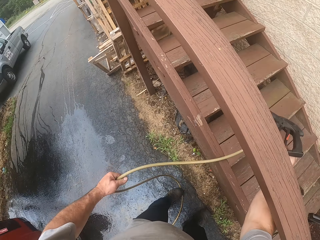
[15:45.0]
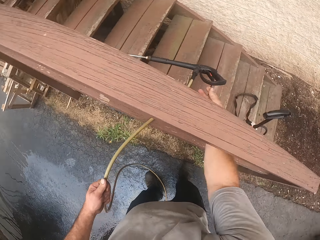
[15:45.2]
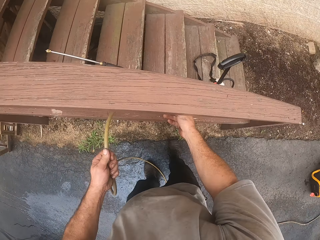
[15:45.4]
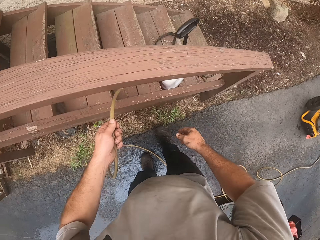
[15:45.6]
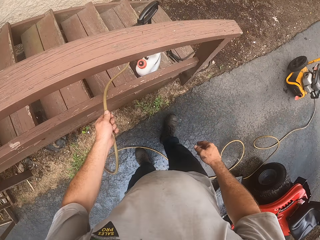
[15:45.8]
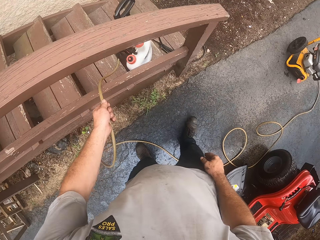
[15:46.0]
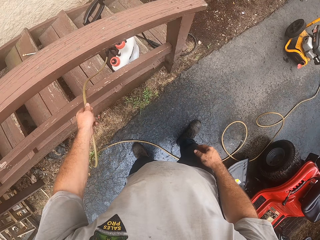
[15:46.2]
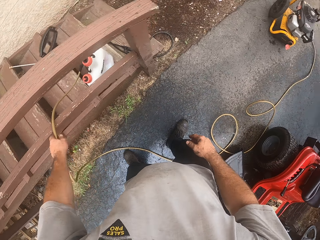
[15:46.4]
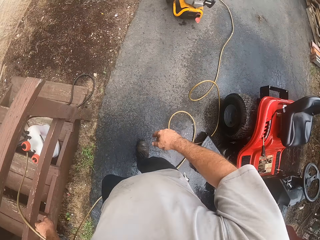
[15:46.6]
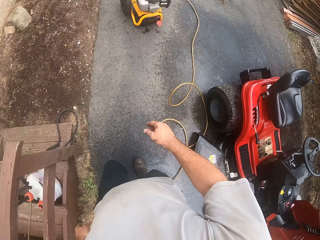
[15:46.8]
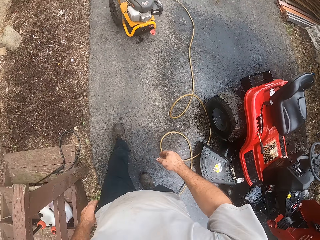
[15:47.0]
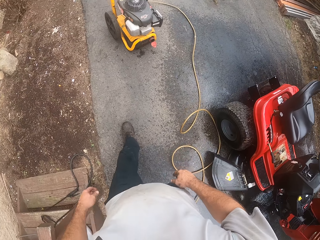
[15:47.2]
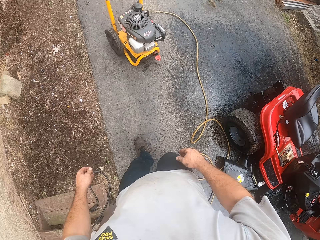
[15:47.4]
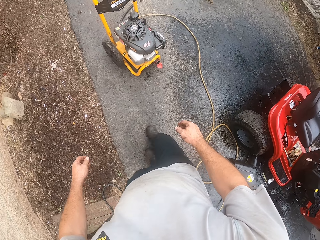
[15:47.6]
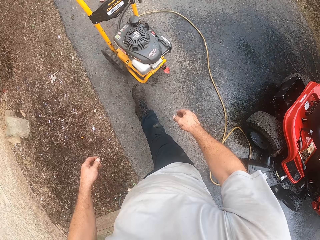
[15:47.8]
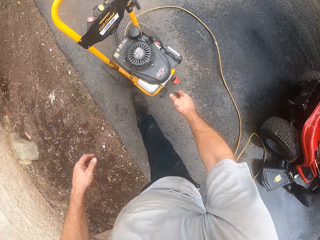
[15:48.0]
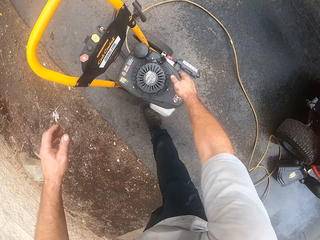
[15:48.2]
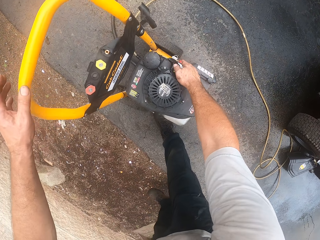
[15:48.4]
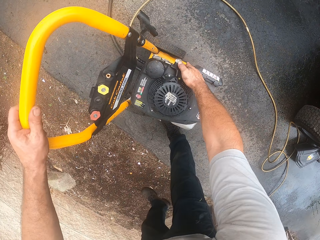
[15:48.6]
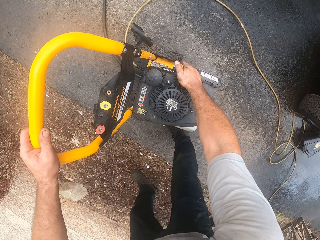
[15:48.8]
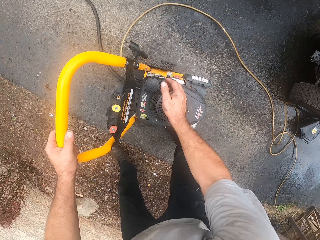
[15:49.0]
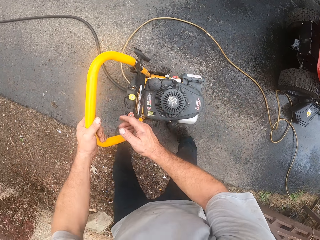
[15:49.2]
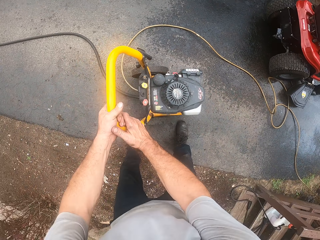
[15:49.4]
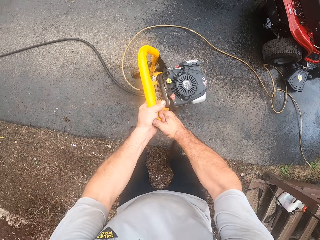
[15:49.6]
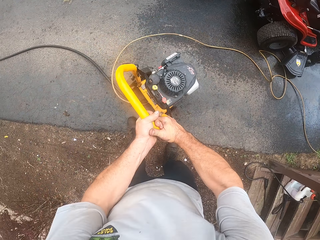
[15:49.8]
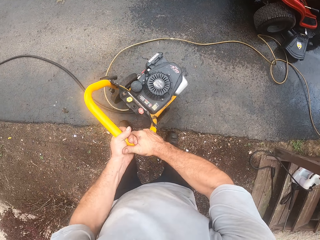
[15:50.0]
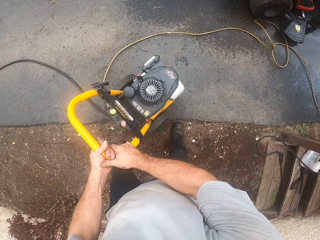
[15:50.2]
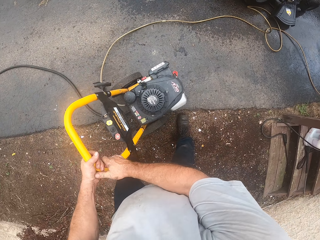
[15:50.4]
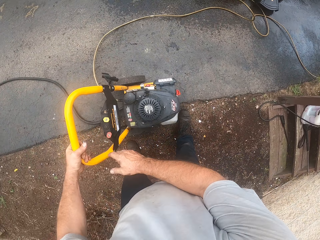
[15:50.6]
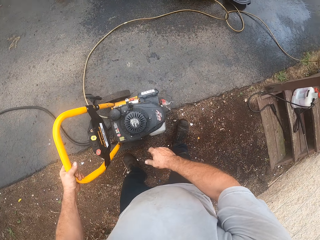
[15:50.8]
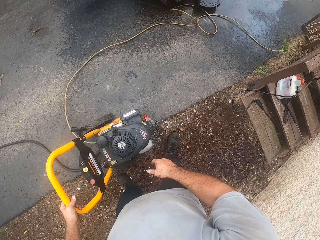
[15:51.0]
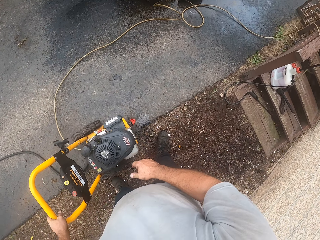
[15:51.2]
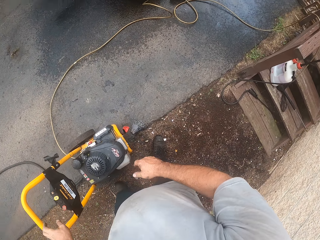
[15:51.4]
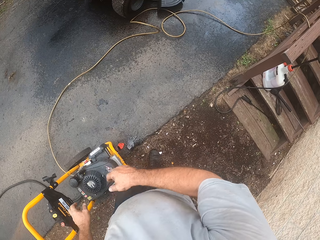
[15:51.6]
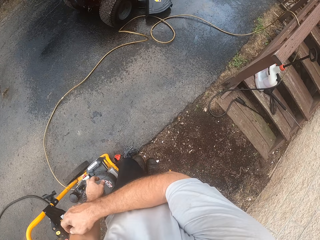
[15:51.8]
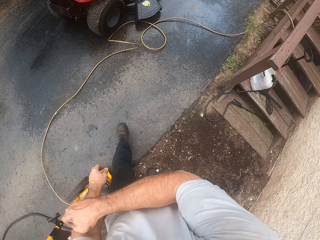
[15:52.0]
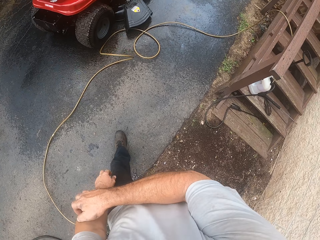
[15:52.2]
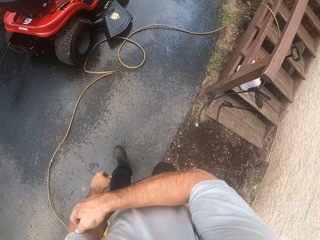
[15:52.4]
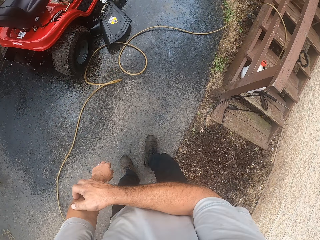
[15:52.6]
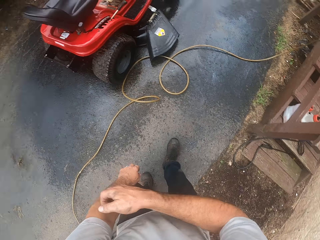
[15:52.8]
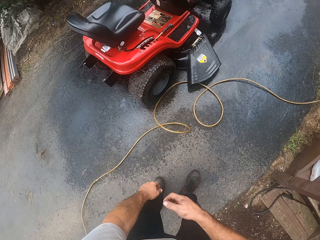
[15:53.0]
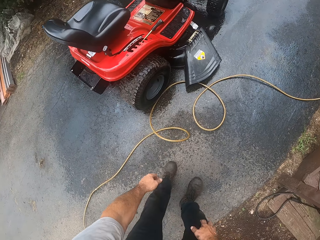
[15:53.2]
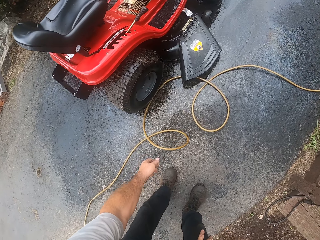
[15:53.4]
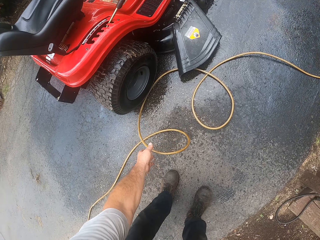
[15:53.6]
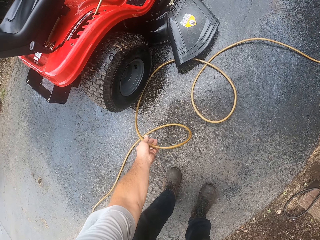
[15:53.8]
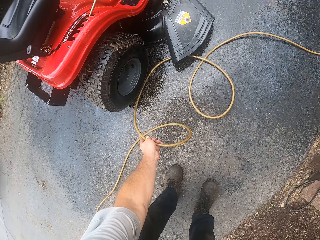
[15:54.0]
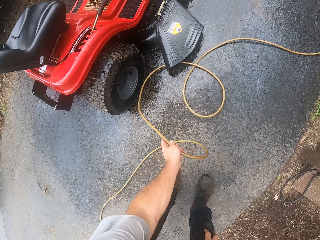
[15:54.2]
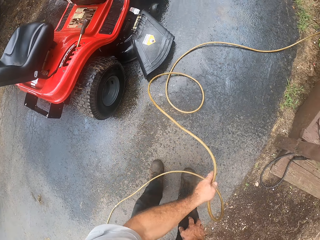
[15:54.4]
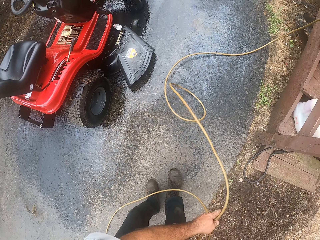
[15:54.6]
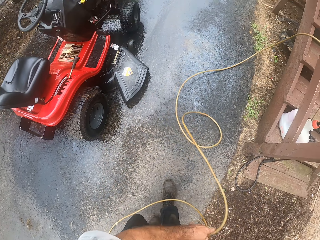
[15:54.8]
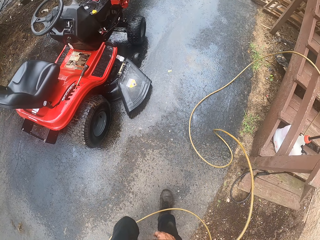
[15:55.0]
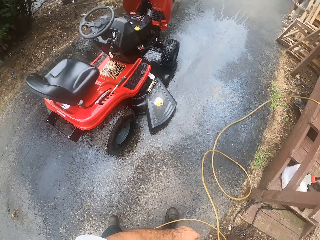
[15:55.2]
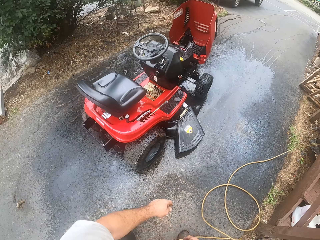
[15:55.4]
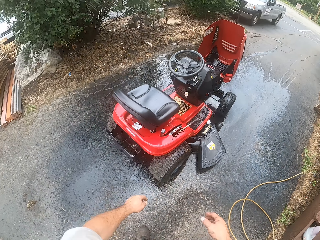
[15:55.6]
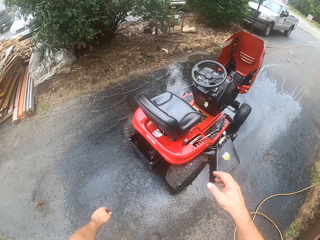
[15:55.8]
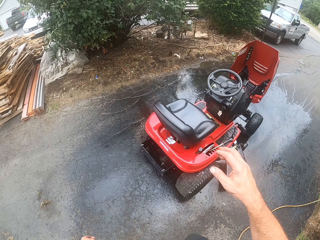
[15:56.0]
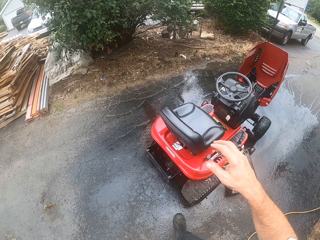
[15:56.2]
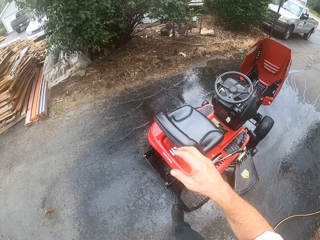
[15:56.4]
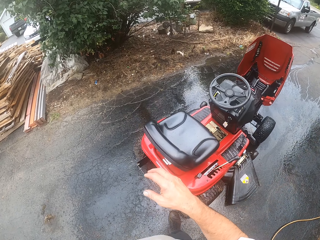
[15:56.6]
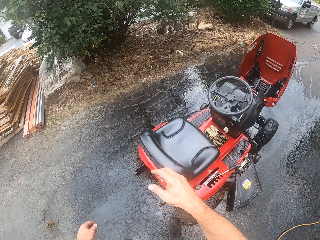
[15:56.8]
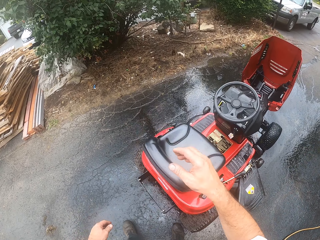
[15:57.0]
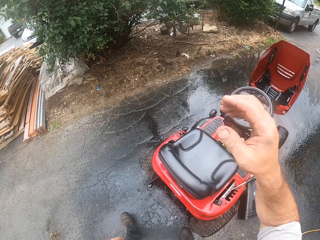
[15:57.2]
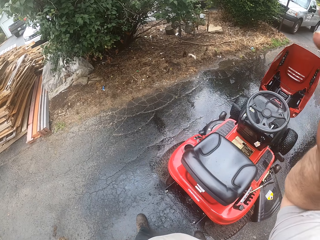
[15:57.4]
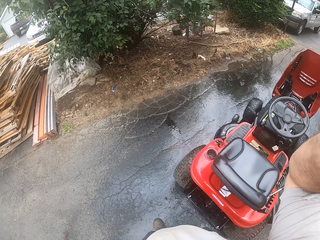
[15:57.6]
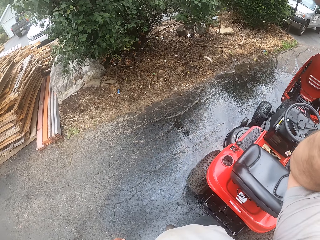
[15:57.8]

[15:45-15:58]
The camera wearer holds the pipe. They walk towards the high pressure machine. They bend down. They adjust the pressure sprayer machine. They hold the high pressure car wash machine and push the high pressure car wash machine. They rub their hand. They walk towards the lawn mower. They bend down. They pick up the pipe. They adjust the pressure sprayer hose. They stand up. They walk towards the lawn mower.
